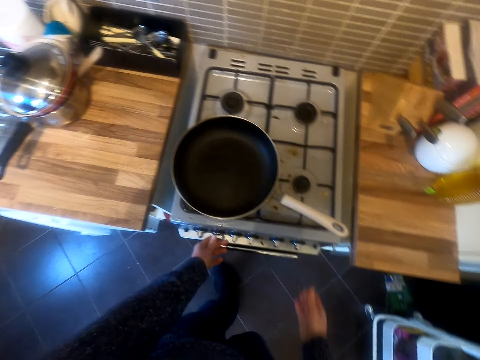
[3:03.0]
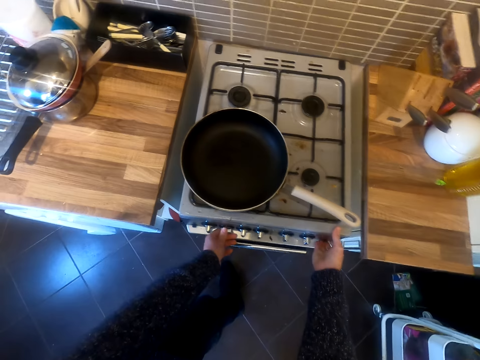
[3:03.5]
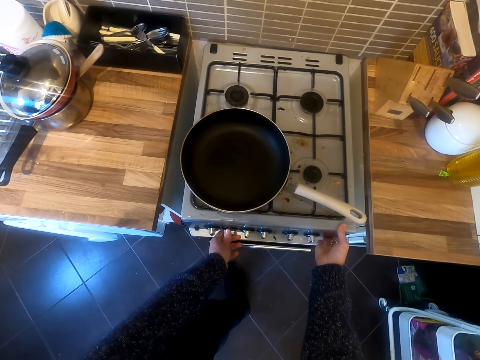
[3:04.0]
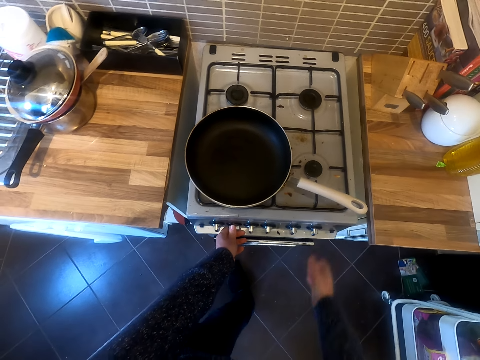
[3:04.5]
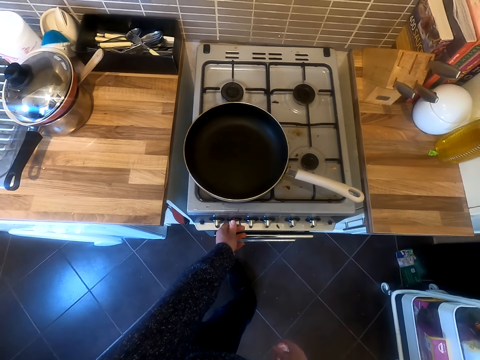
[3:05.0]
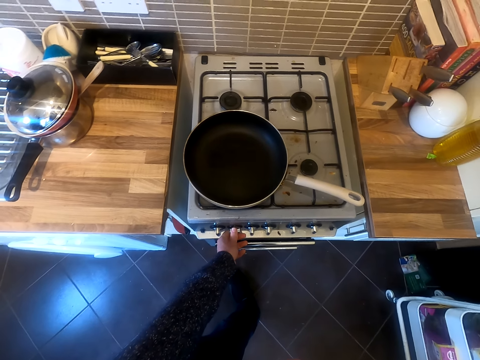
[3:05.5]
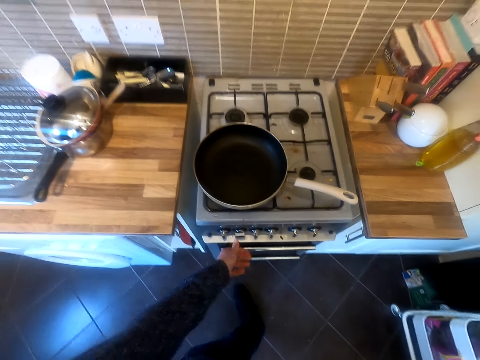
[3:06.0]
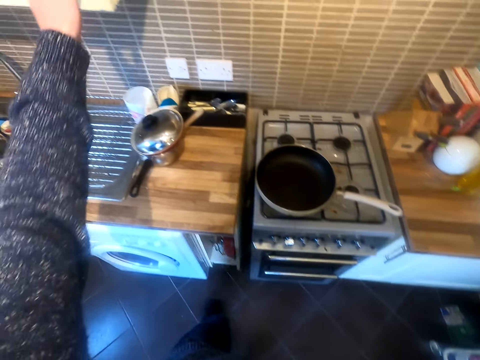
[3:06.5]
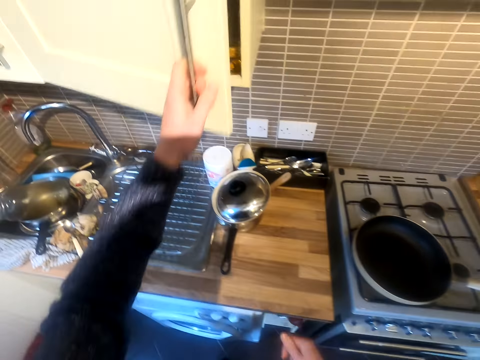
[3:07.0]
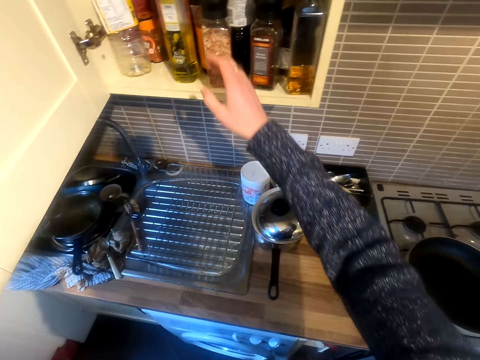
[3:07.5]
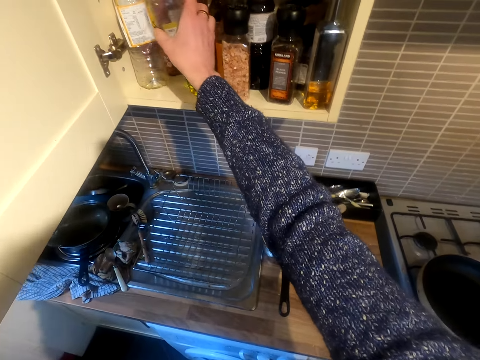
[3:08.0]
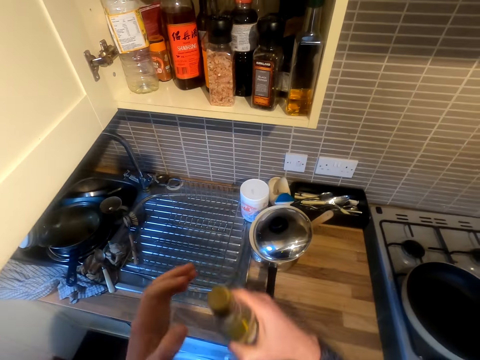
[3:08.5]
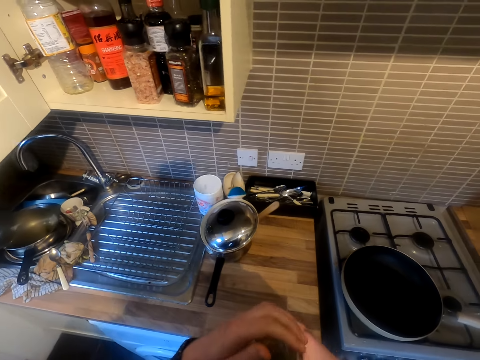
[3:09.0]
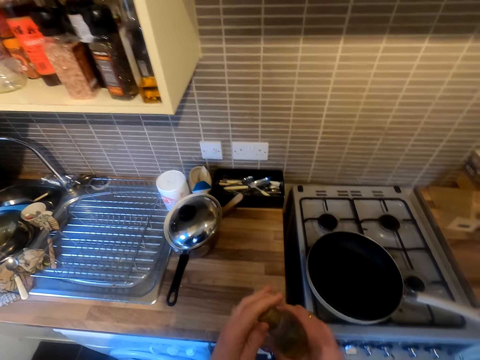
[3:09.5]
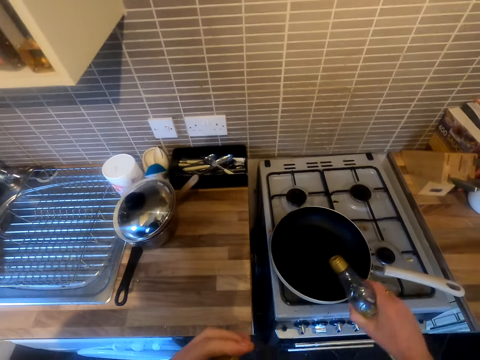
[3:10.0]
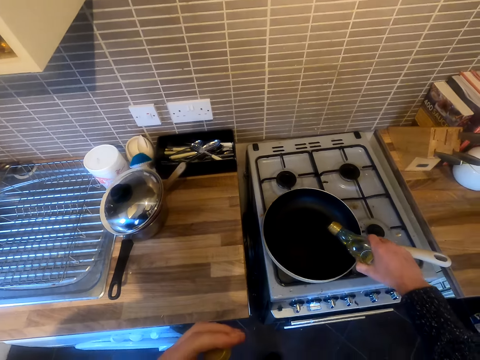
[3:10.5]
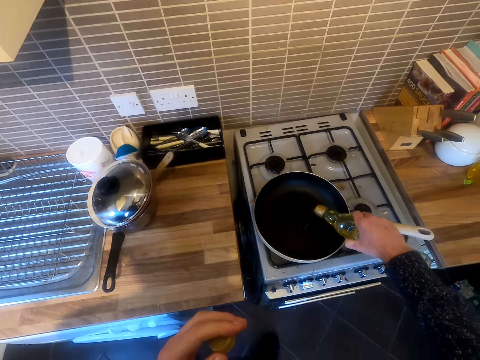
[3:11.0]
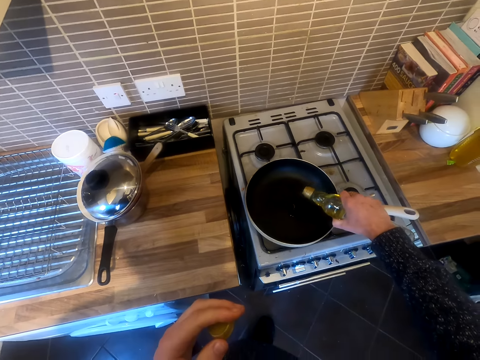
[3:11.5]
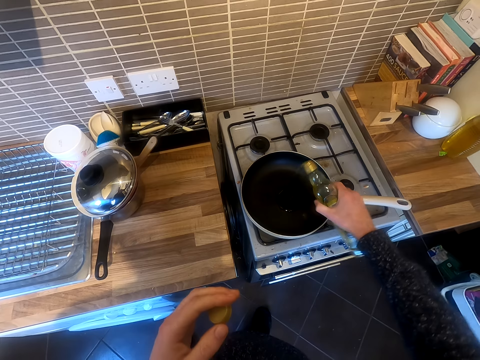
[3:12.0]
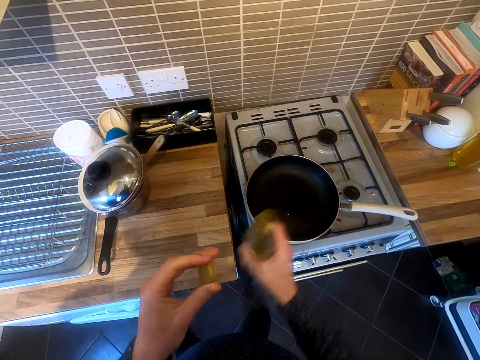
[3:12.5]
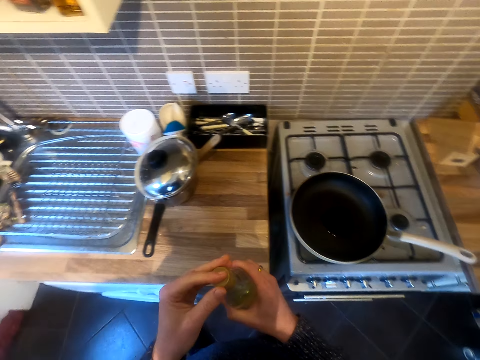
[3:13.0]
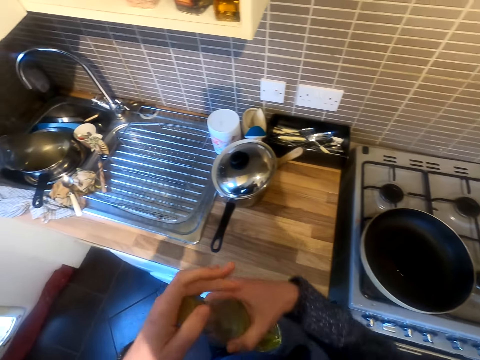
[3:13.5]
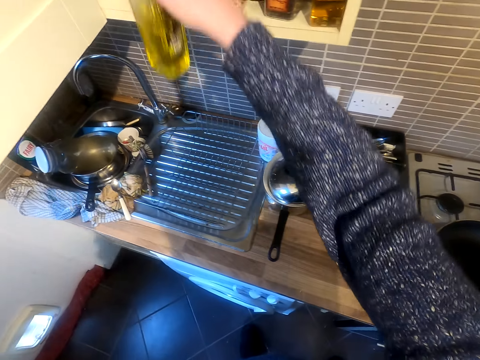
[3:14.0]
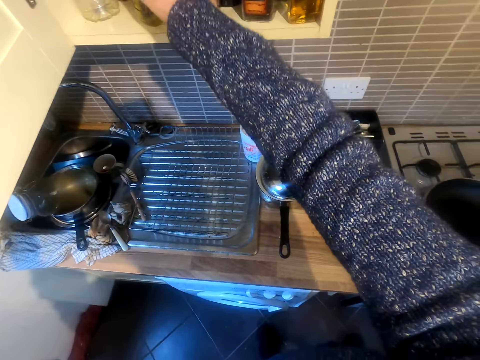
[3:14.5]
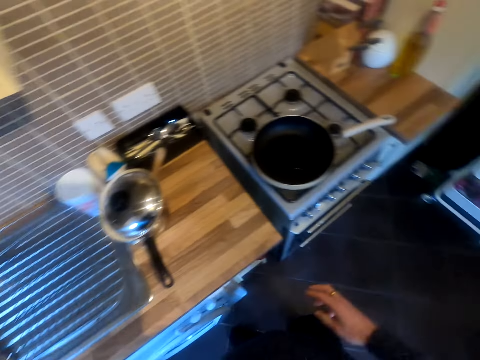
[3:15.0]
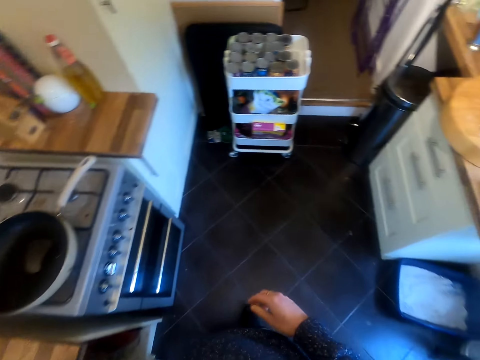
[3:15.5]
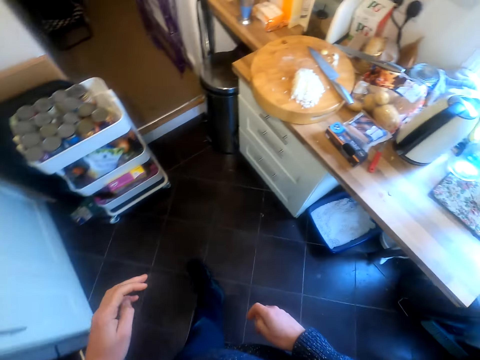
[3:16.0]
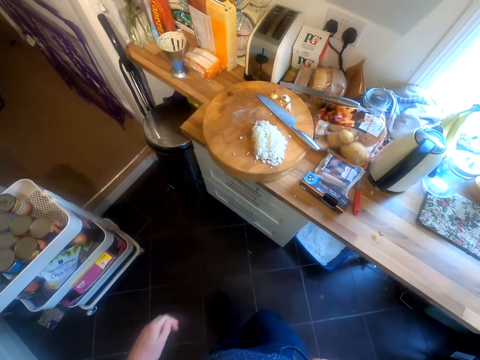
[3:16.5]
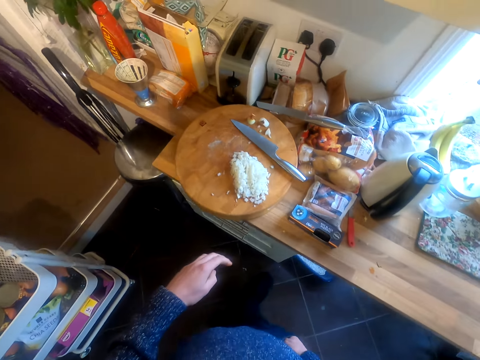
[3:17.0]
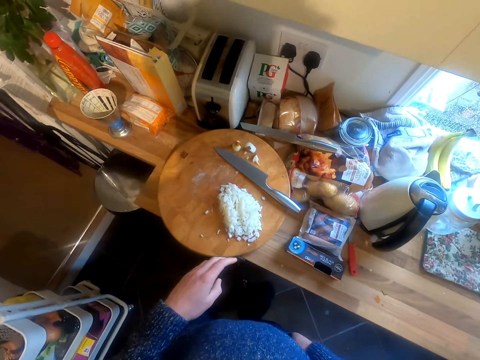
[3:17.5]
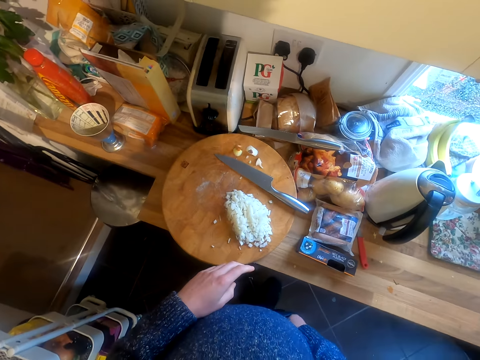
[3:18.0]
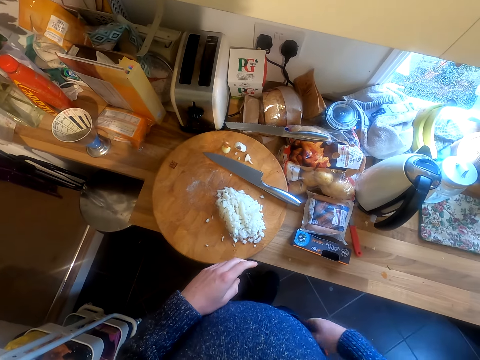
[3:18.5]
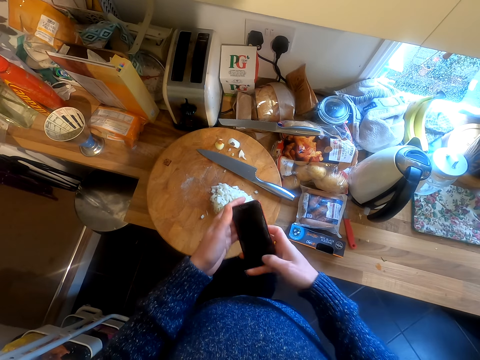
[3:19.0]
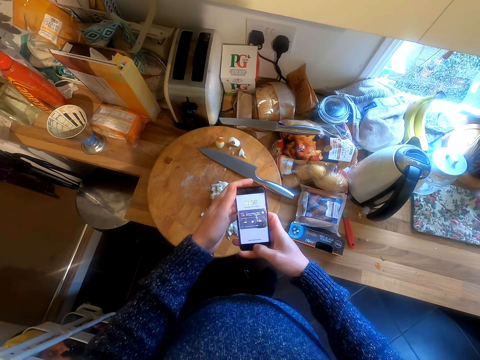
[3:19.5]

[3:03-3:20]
The camera wearer opens the wall cabinet or cupboard door. They take out the cooking oil. They open the cooking oil bottle. They pour the cooking oil into the cooking pan. They close the bottle. They return the cooking oil into the cupboard. They walk in the kitchen. They take a phone from the pocket.

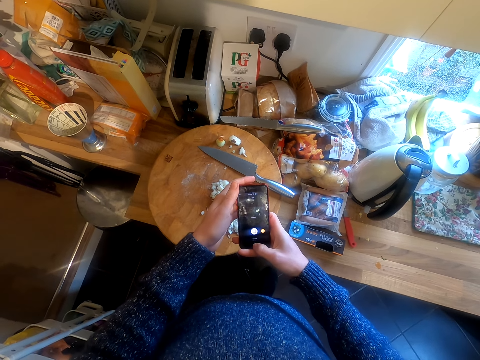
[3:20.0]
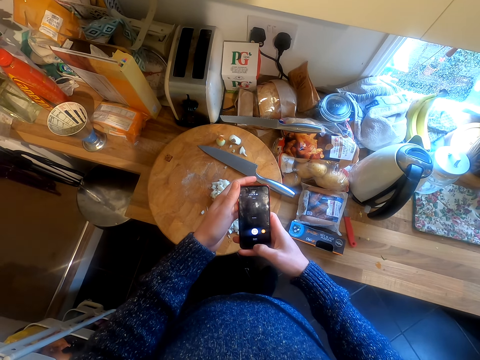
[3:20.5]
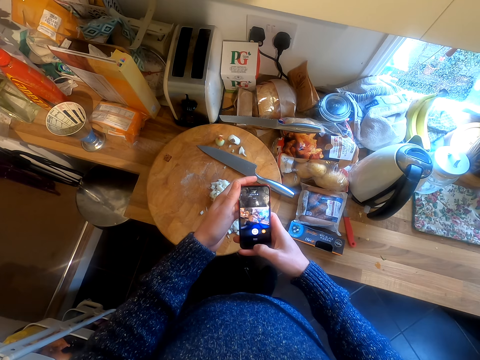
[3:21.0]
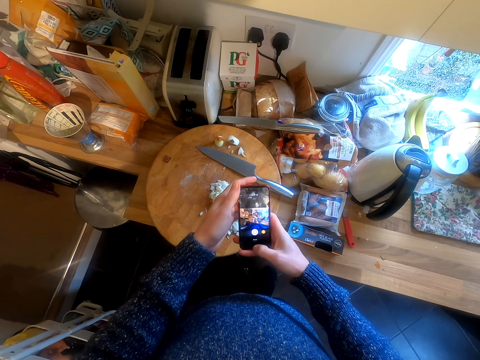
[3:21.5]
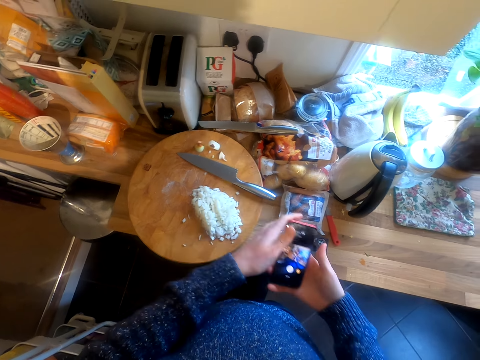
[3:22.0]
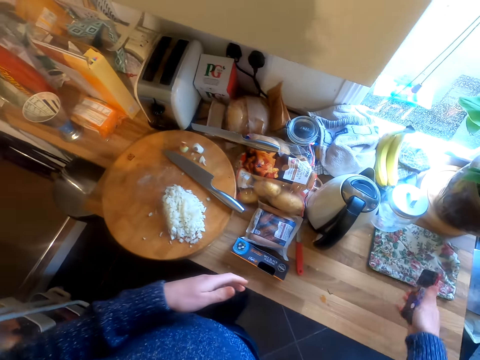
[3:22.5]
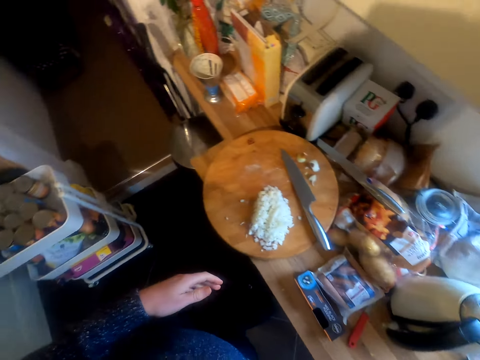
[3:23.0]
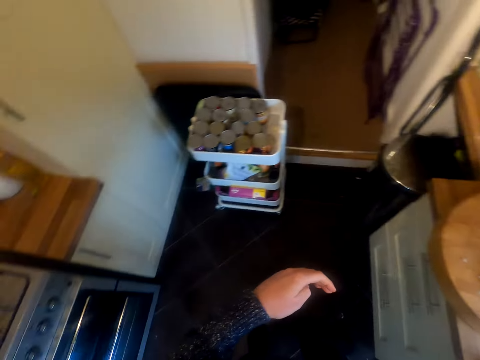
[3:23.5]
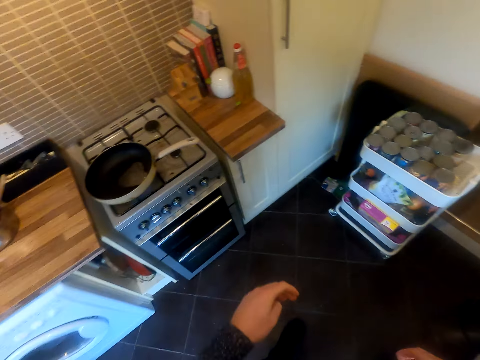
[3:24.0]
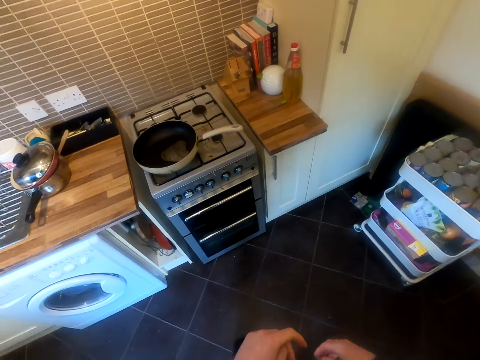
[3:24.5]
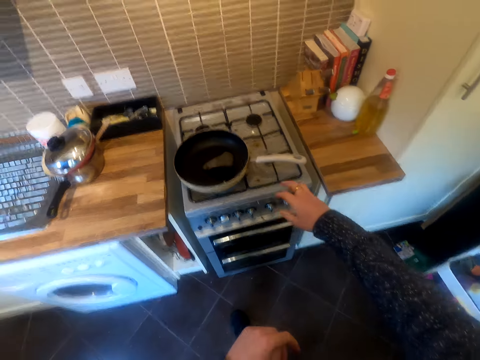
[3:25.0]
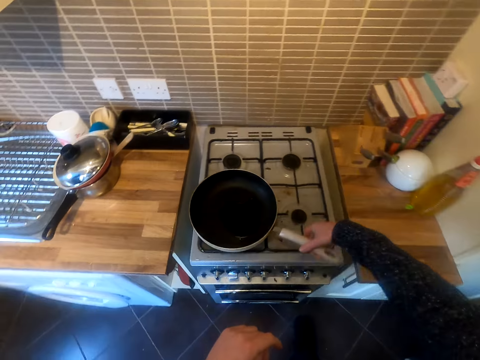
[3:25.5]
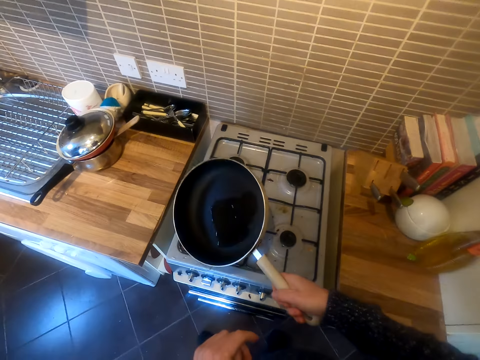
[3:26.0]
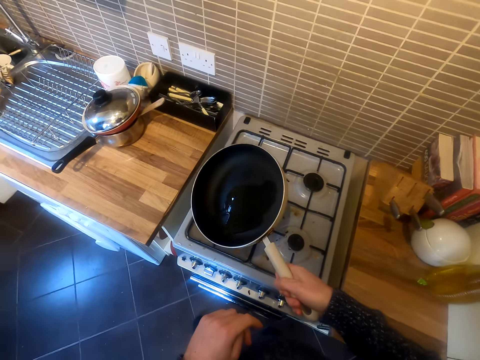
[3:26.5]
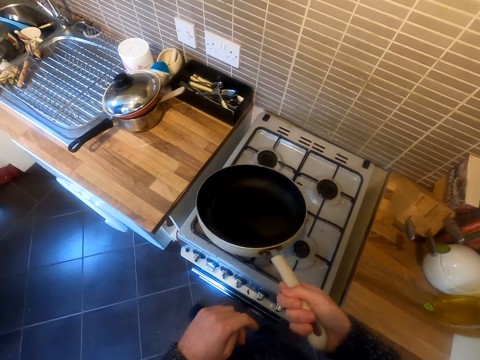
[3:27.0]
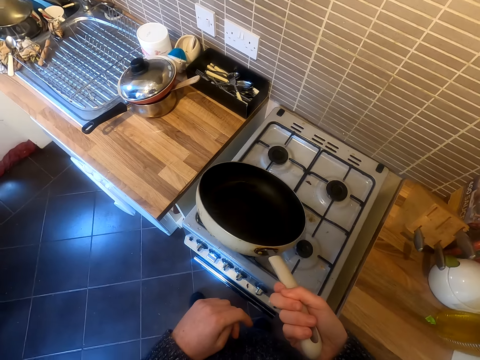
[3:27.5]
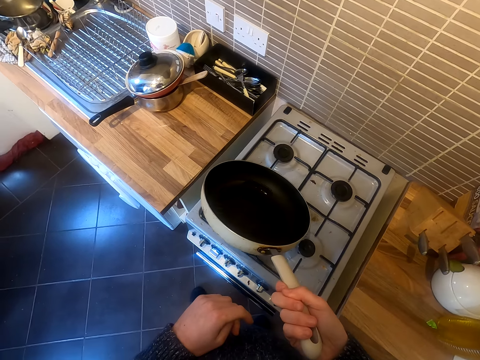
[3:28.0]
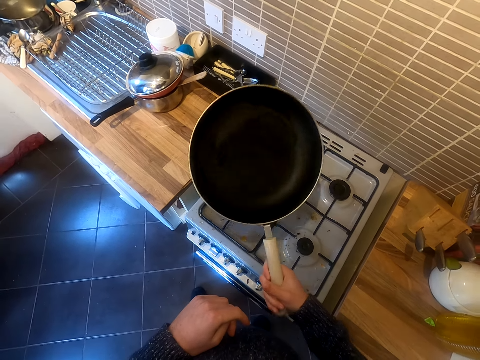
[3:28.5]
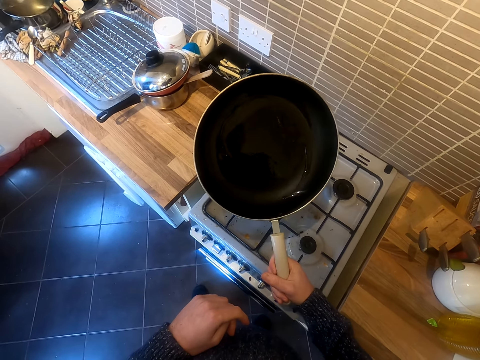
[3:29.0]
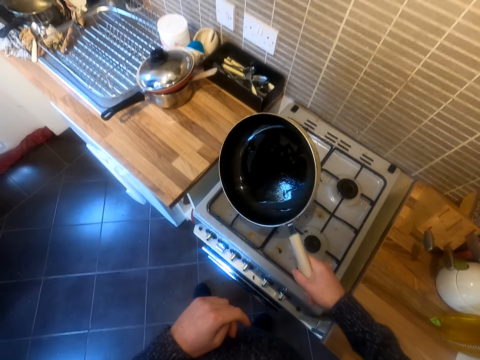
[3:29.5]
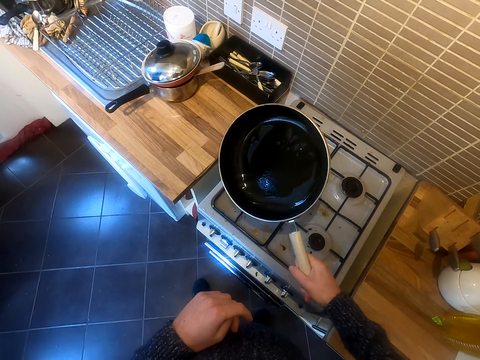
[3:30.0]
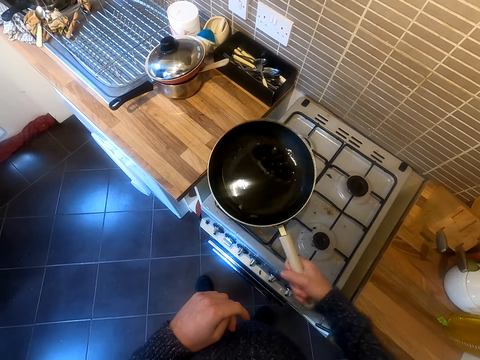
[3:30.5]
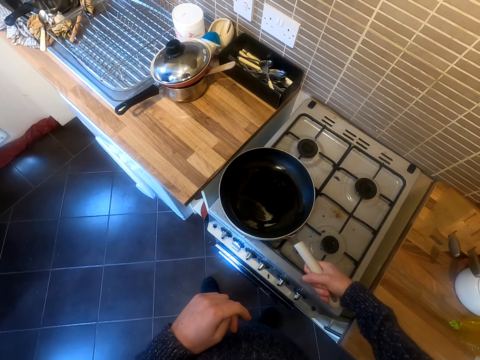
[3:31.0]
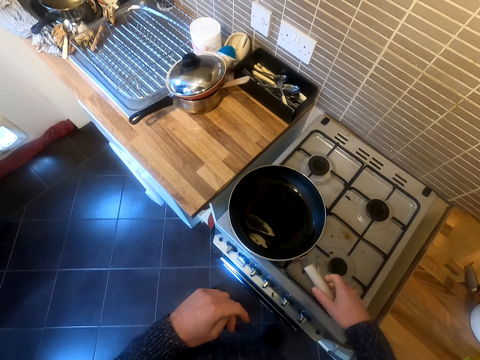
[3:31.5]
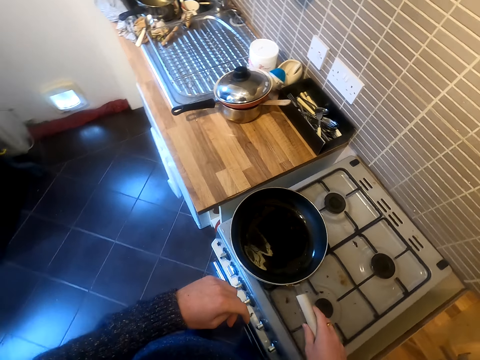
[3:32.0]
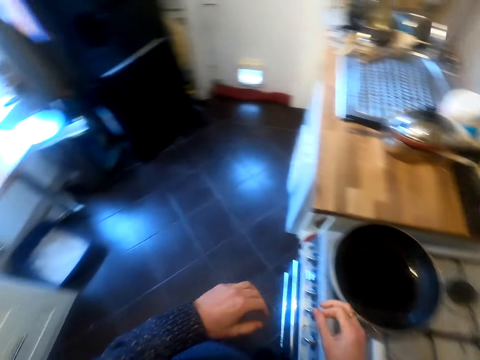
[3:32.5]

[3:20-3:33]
The camera wearer uses the phone. They put the phone aside. They move in the kitchen. They take the cooking pan. They turn the cooking pan. They put the pan on the cooker.
